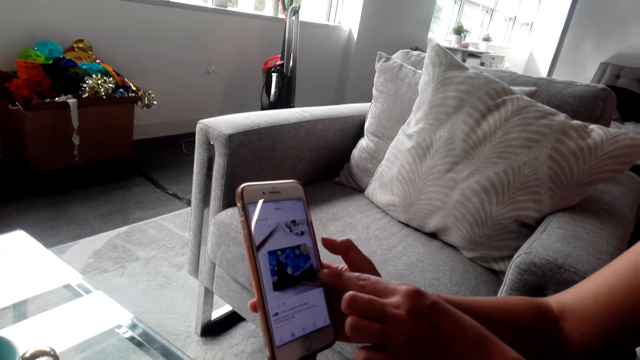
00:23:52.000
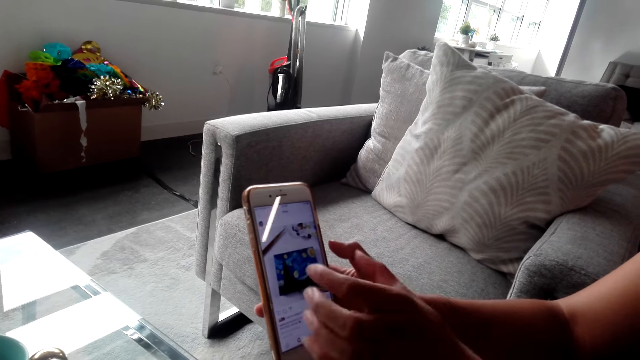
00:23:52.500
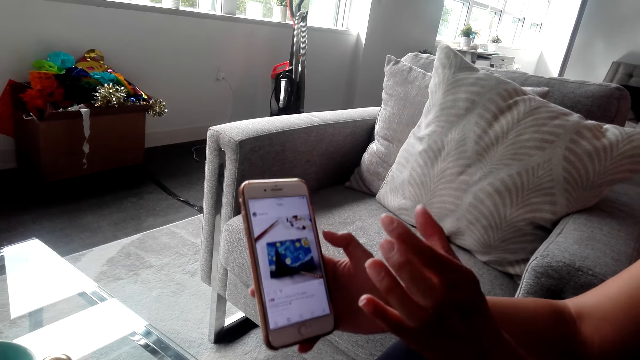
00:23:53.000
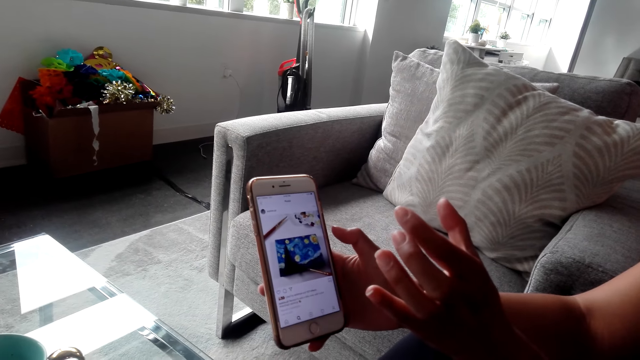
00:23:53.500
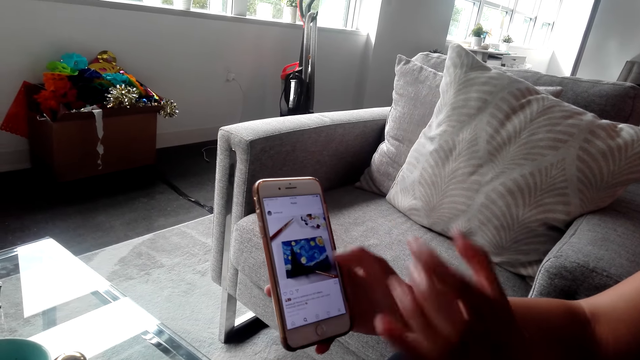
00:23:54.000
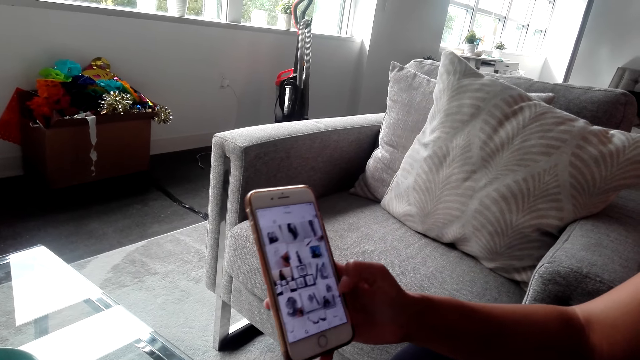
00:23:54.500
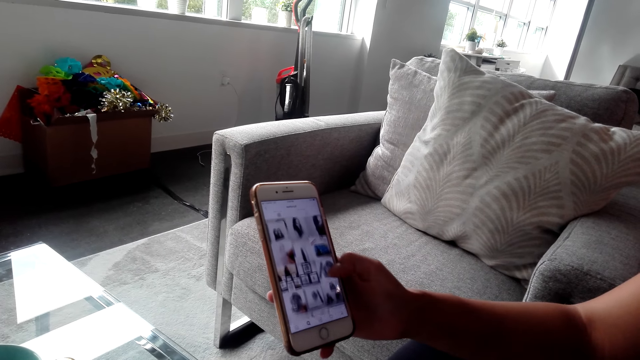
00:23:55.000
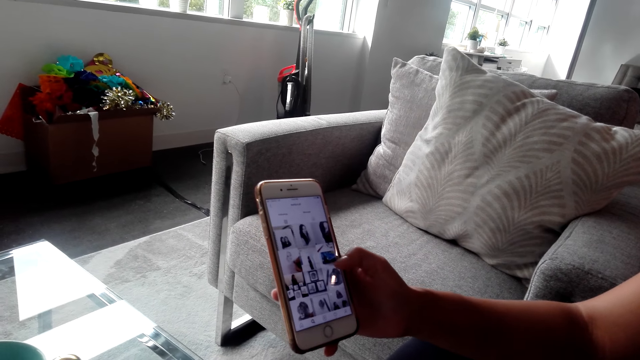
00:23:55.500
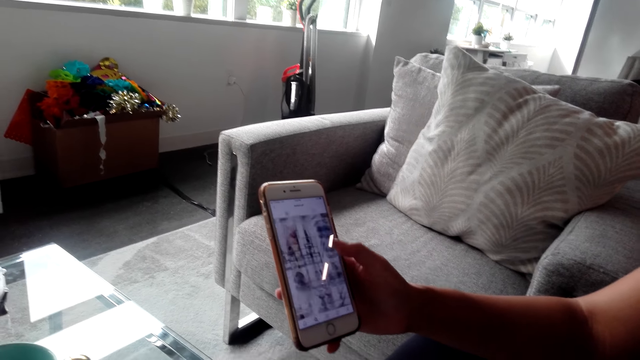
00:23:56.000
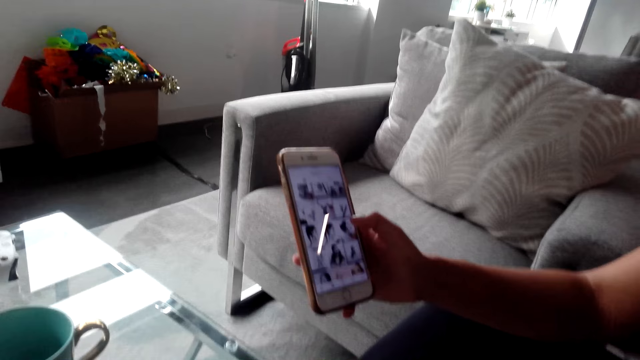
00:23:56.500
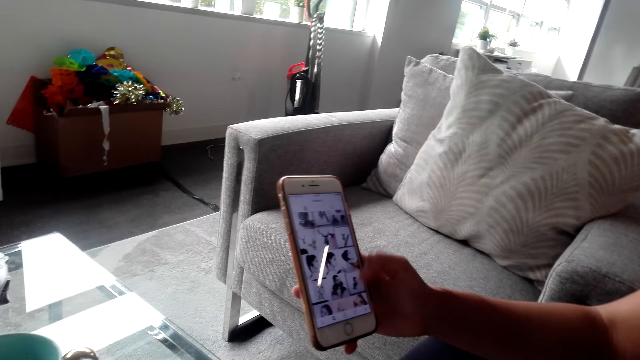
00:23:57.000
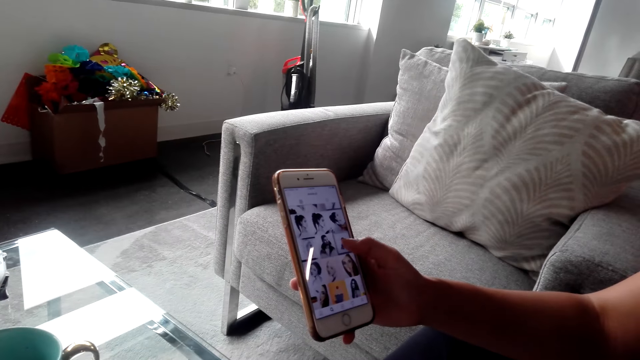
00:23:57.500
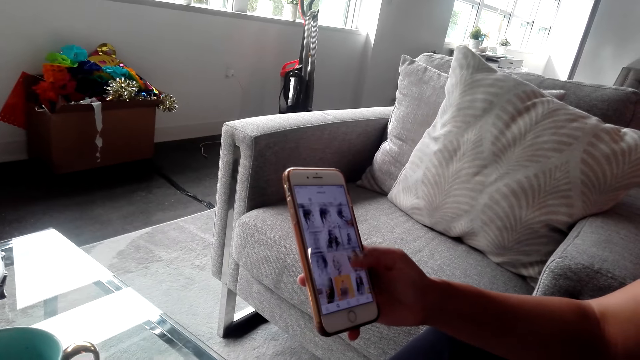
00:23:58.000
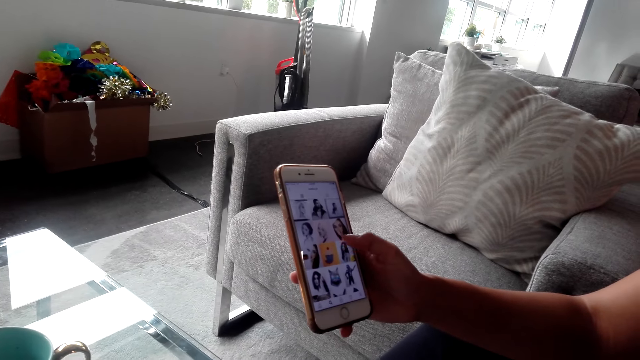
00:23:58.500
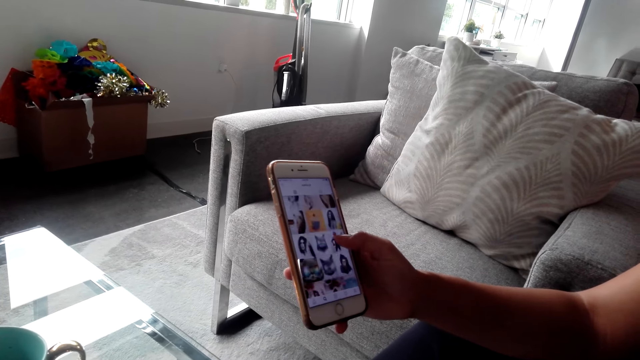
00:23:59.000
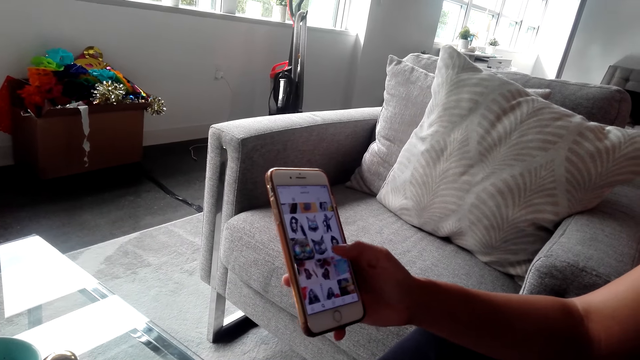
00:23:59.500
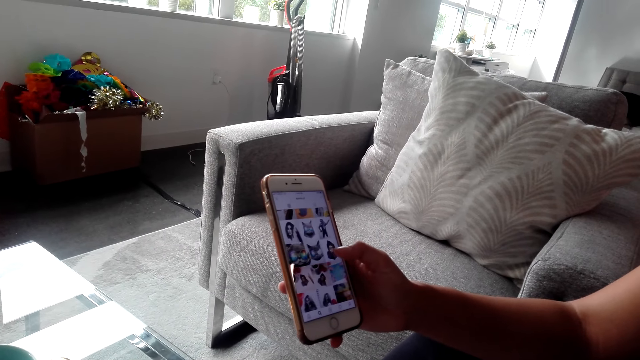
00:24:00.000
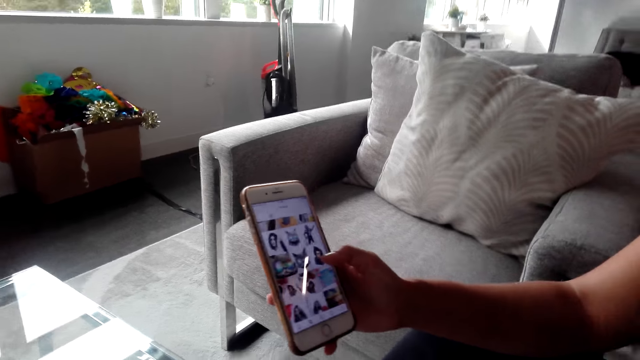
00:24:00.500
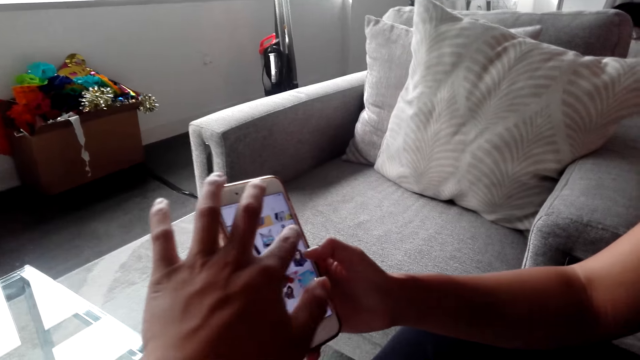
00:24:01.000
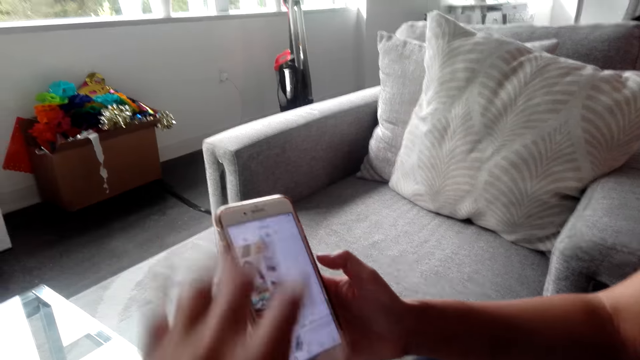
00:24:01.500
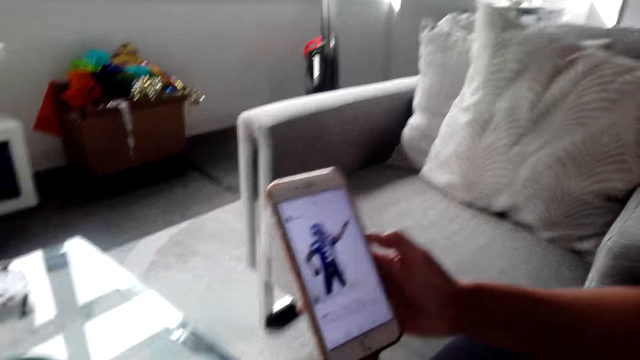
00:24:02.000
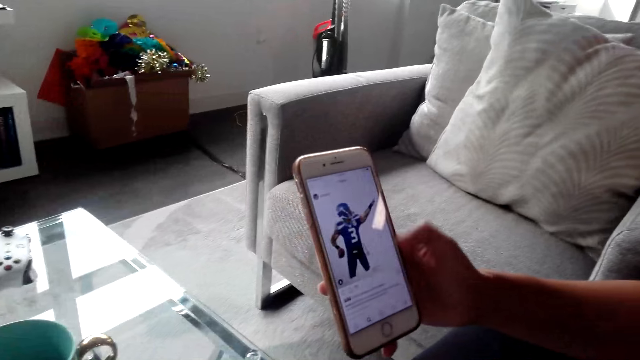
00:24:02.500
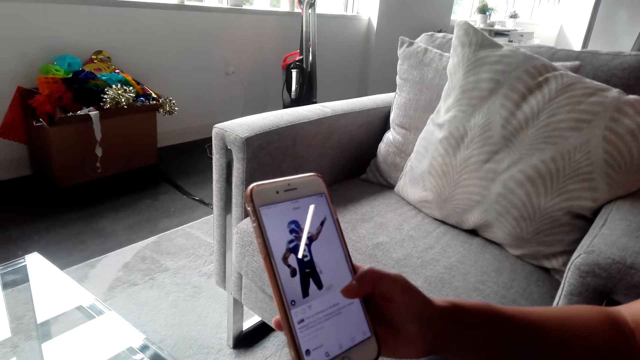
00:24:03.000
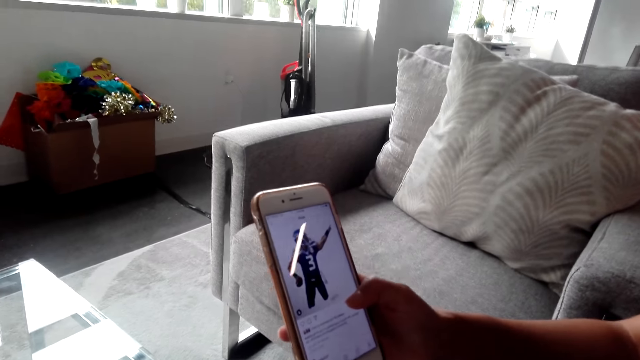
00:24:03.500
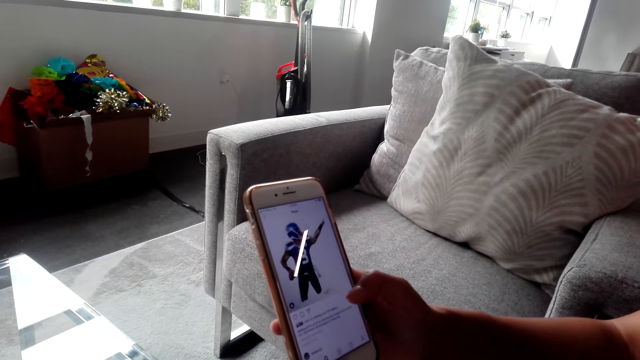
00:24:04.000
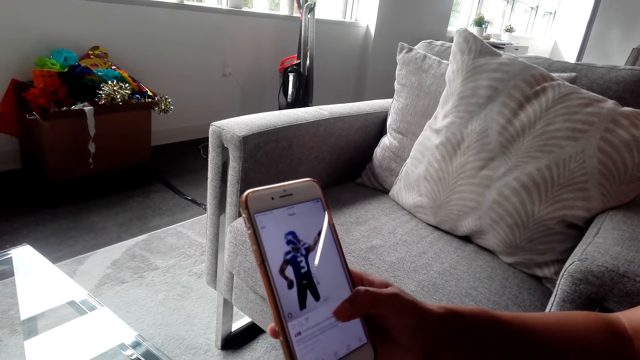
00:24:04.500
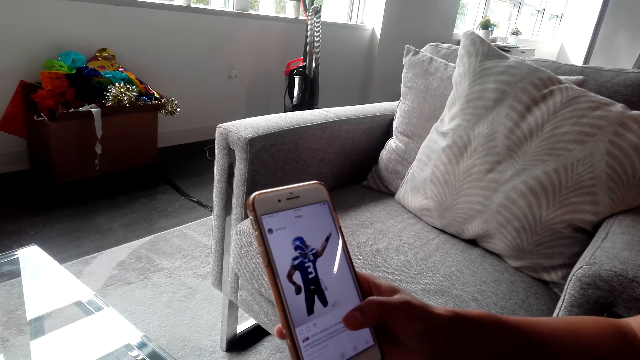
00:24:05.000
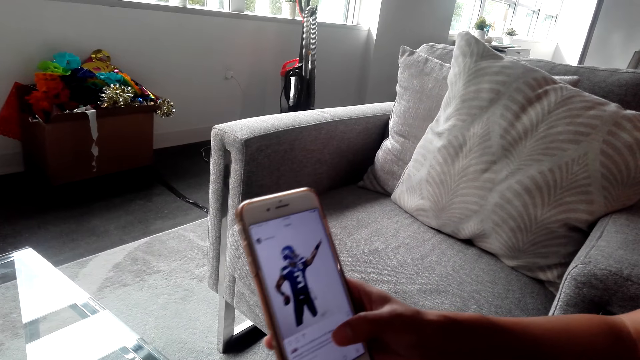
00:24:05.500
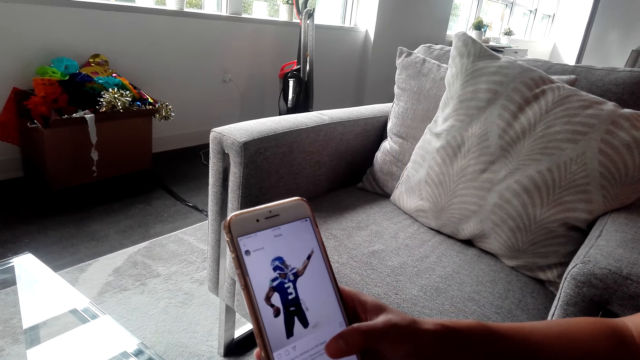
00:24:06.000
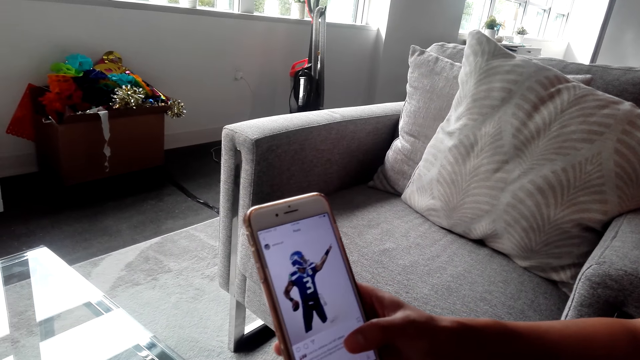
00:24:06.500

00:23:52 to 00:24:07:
A woman scrolls down the phone screen. The camera wearer touches a phone. The woman operates a mobile phone. The camera wearer operates a mobile phone.

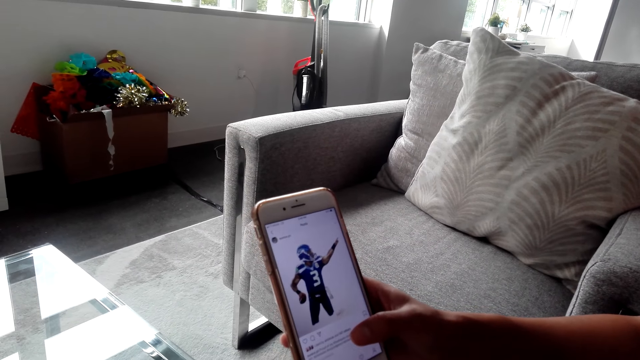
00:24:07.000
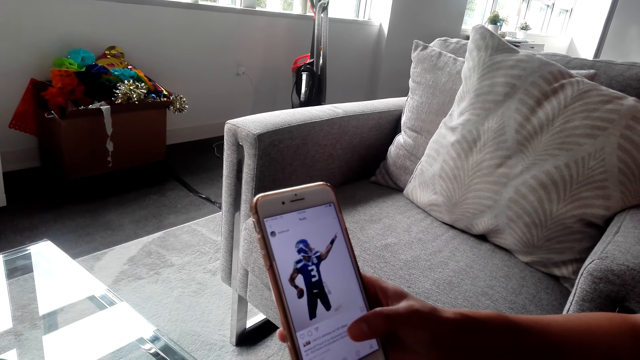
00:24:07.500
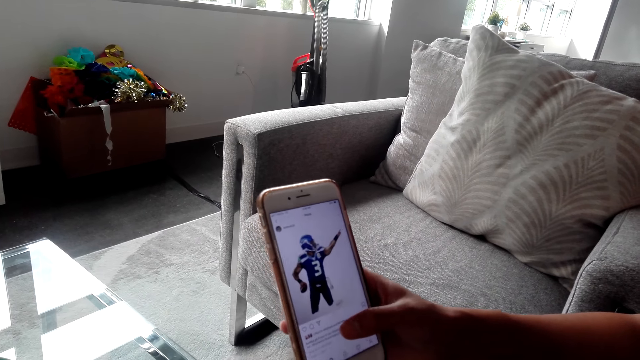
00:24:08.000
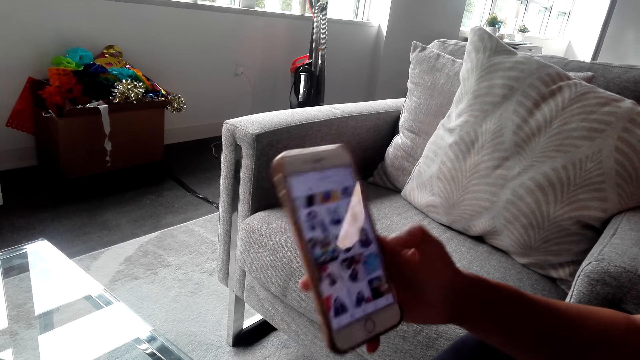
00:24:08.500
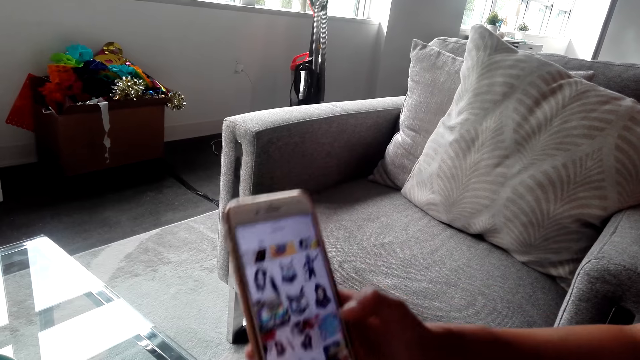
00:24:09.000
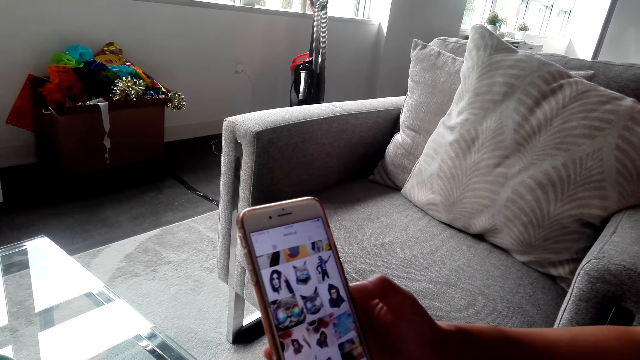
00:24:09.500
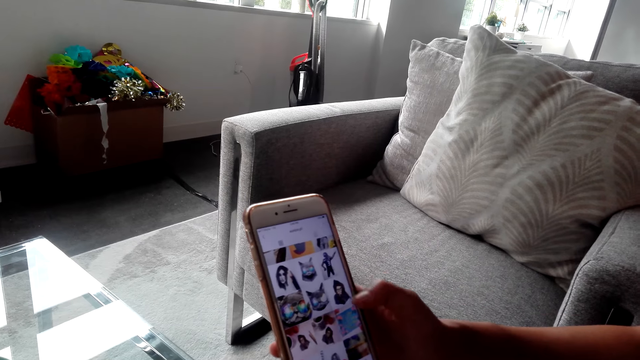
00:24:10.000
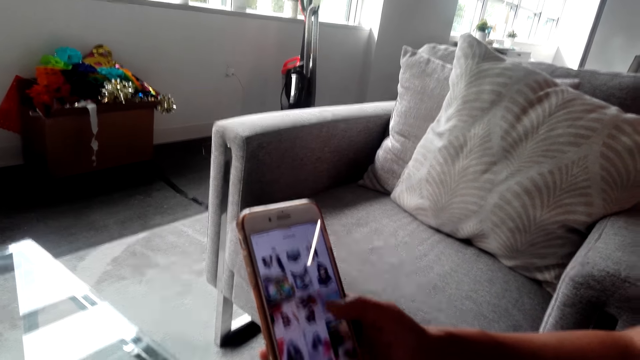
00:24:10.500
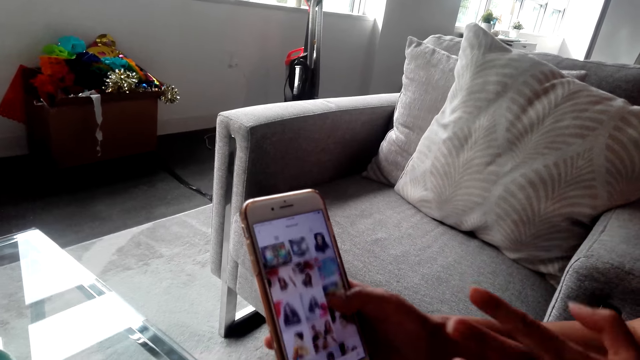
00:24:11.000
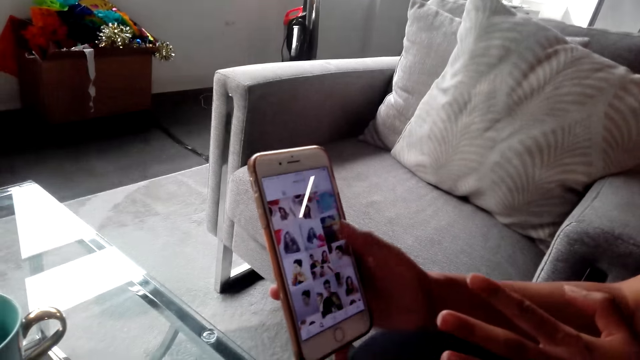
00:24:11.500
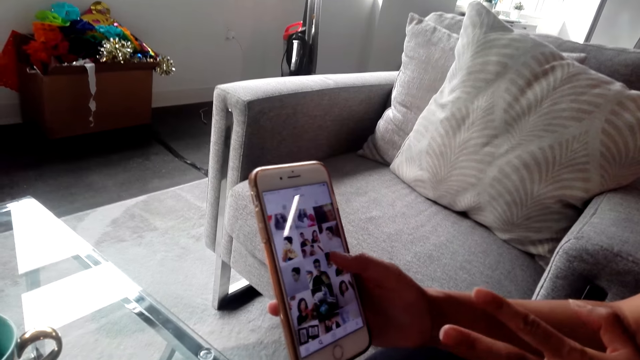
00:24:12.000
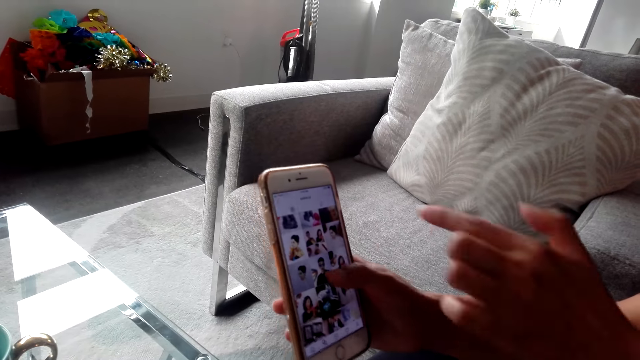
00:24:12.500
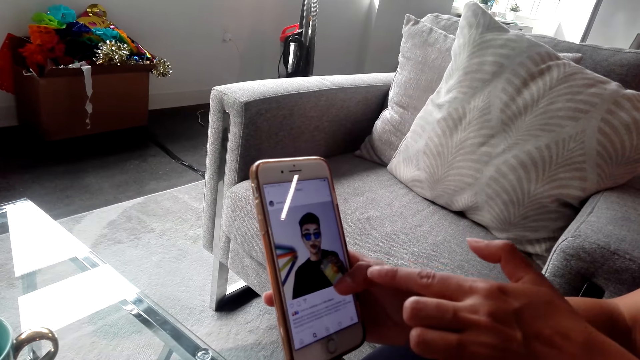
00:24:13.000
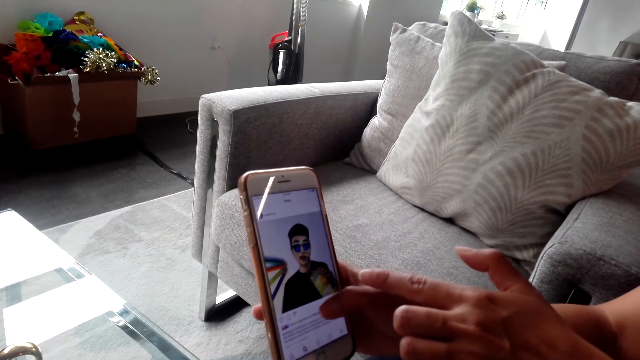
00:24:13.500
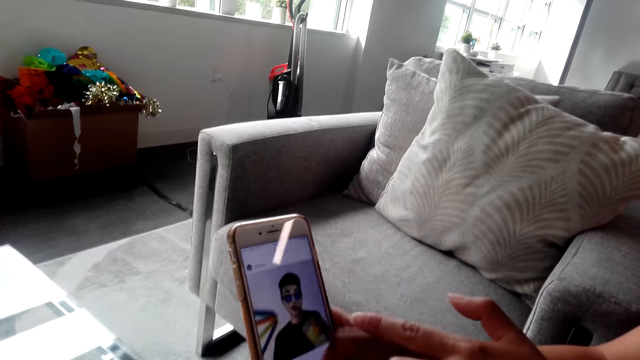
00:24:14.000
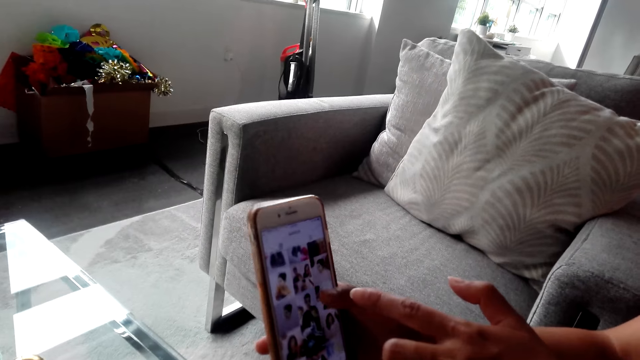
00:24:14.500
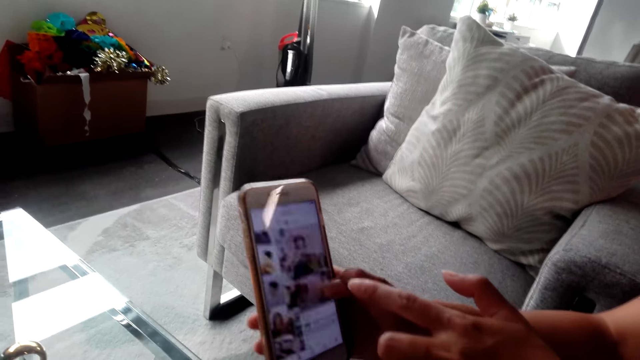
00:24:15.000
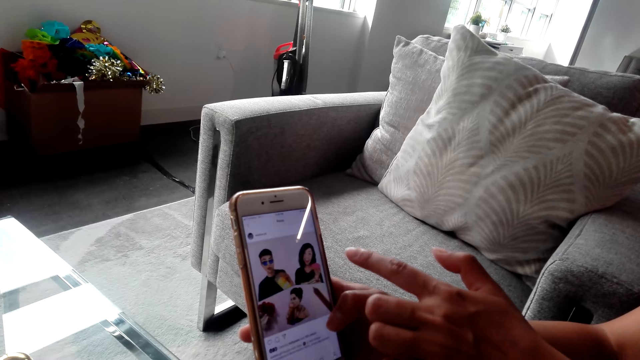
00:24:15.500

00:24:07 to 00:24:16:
A woman scrolls down the phone screen.
